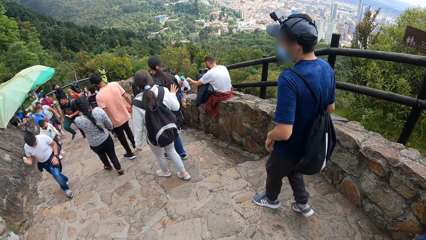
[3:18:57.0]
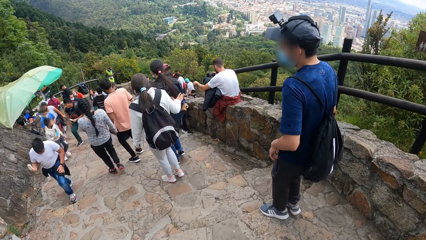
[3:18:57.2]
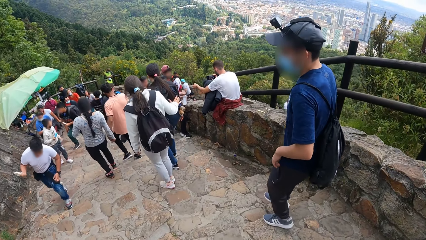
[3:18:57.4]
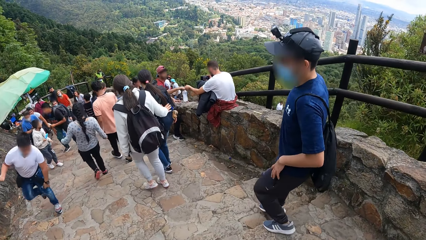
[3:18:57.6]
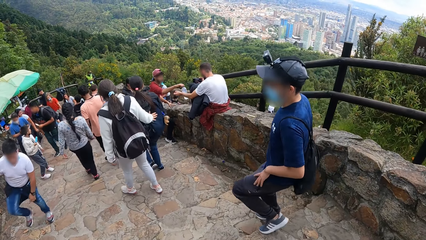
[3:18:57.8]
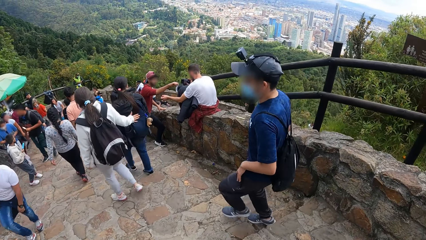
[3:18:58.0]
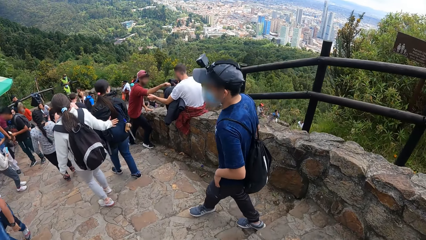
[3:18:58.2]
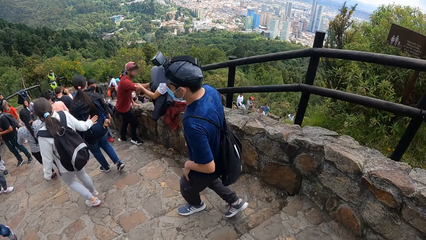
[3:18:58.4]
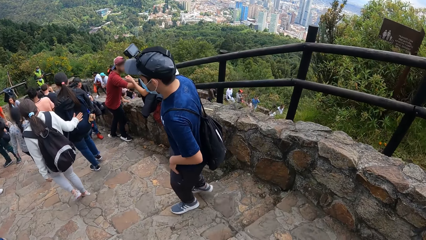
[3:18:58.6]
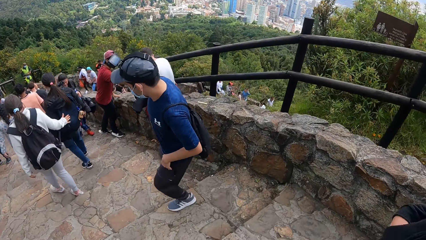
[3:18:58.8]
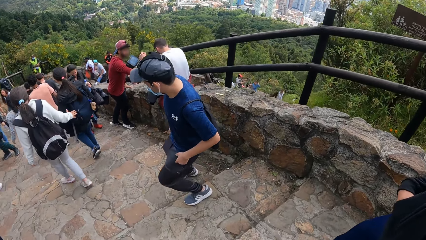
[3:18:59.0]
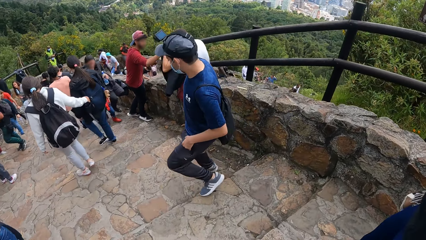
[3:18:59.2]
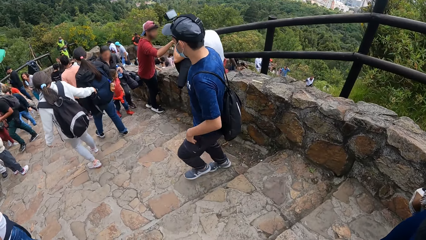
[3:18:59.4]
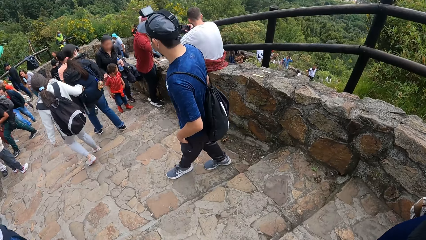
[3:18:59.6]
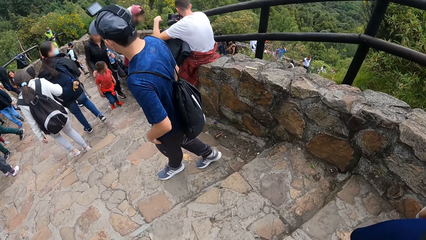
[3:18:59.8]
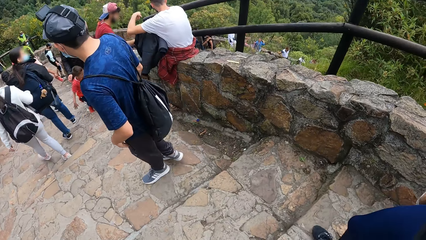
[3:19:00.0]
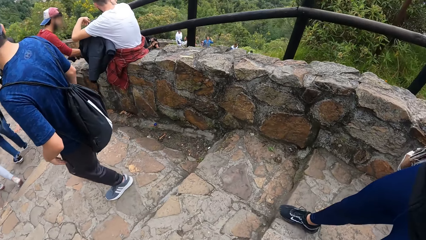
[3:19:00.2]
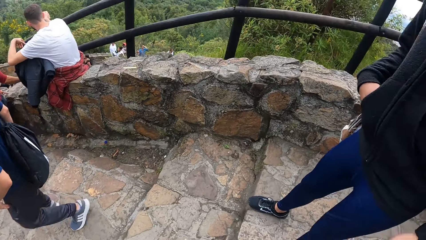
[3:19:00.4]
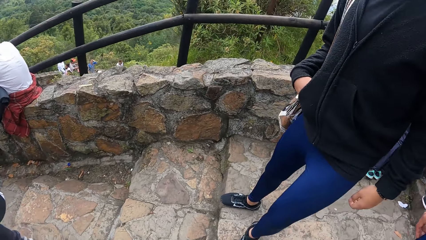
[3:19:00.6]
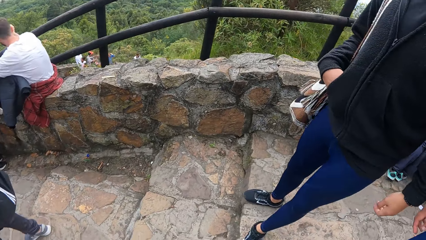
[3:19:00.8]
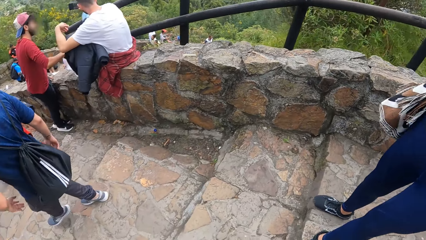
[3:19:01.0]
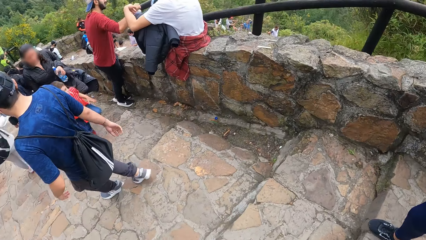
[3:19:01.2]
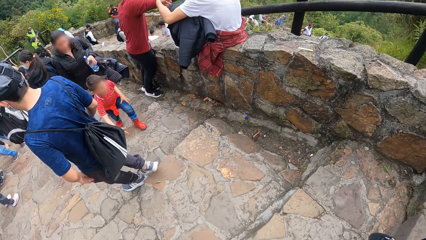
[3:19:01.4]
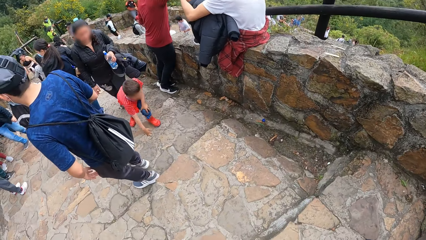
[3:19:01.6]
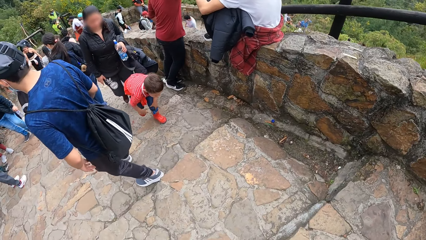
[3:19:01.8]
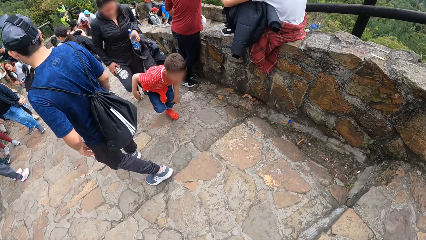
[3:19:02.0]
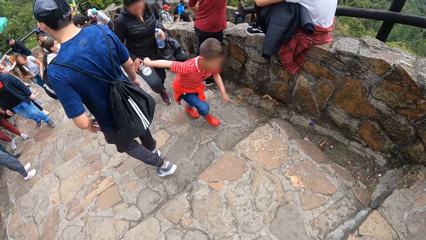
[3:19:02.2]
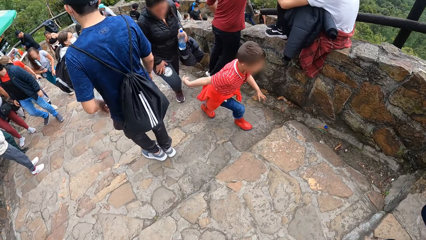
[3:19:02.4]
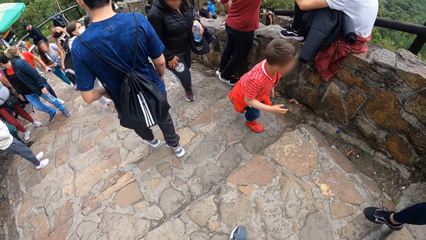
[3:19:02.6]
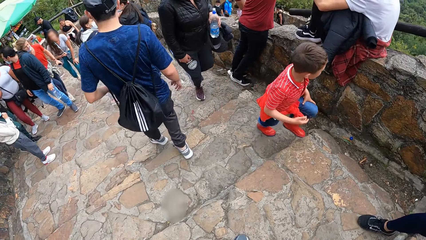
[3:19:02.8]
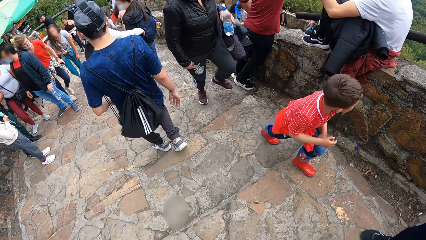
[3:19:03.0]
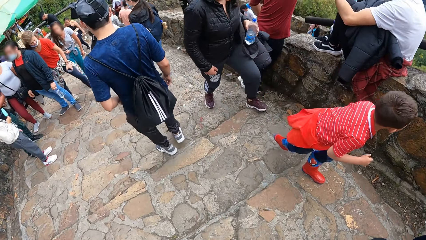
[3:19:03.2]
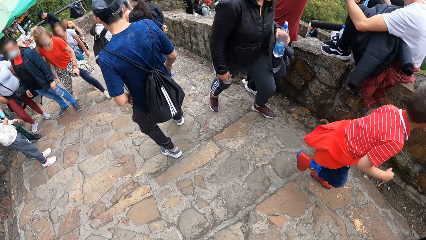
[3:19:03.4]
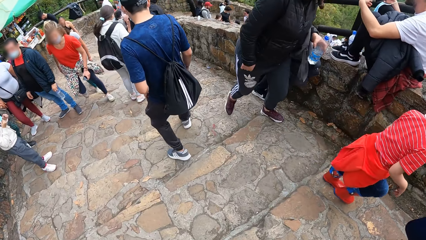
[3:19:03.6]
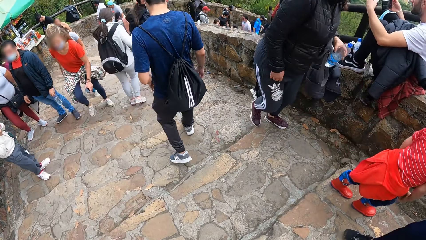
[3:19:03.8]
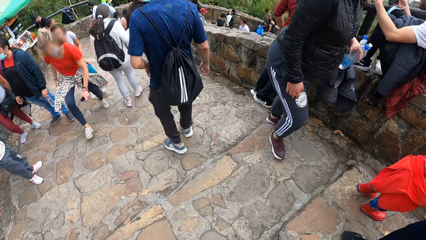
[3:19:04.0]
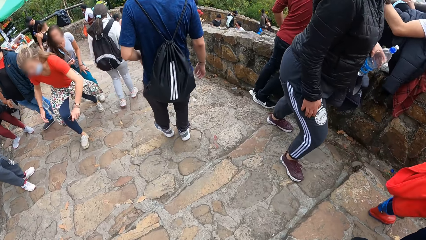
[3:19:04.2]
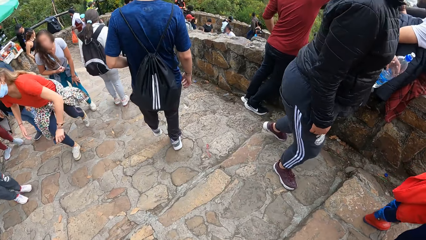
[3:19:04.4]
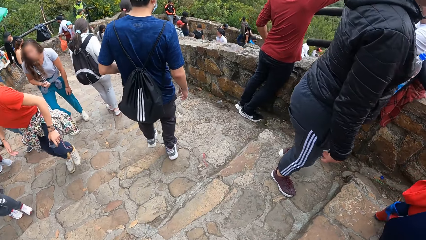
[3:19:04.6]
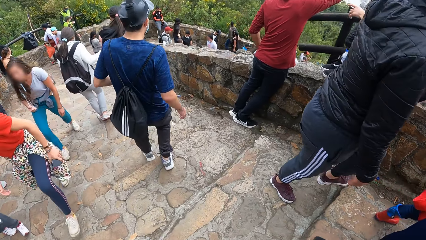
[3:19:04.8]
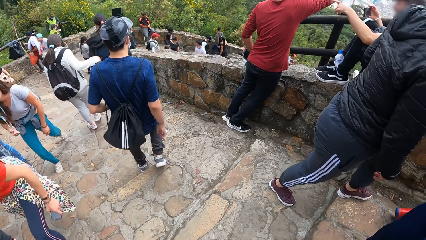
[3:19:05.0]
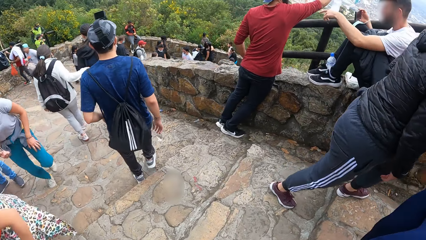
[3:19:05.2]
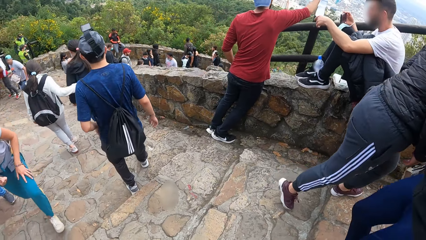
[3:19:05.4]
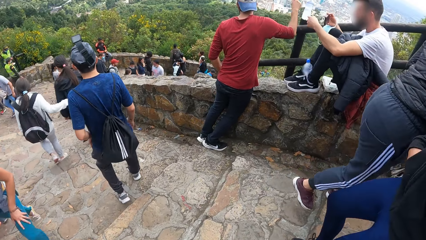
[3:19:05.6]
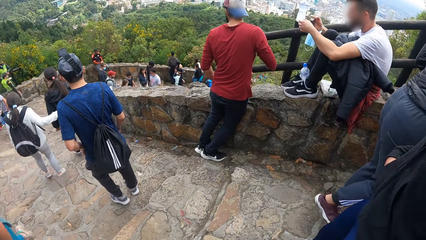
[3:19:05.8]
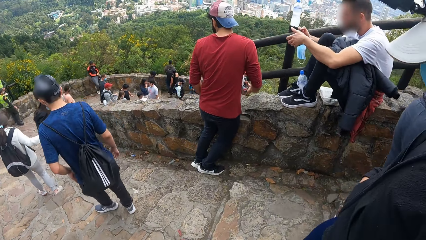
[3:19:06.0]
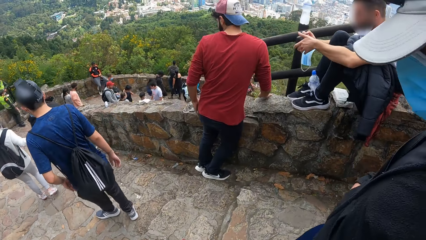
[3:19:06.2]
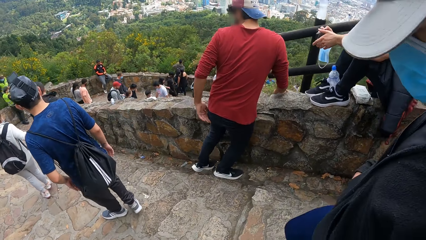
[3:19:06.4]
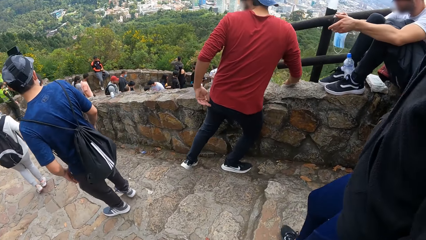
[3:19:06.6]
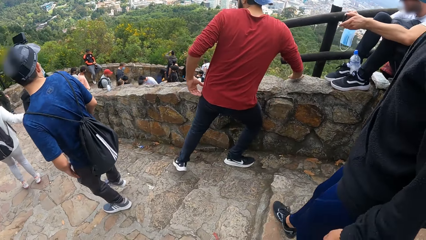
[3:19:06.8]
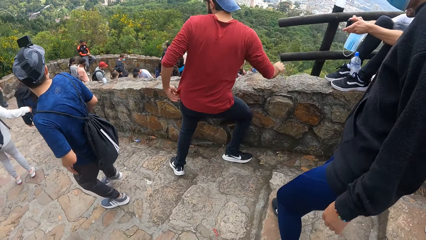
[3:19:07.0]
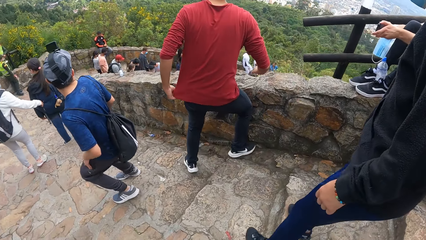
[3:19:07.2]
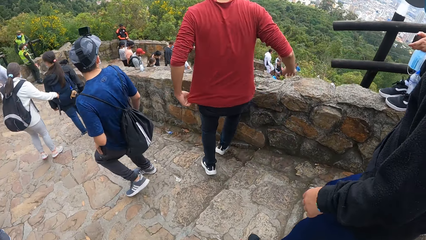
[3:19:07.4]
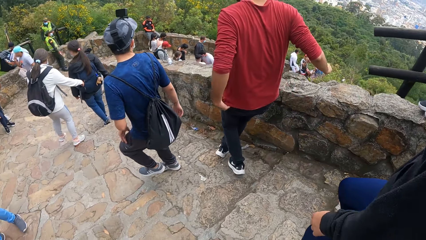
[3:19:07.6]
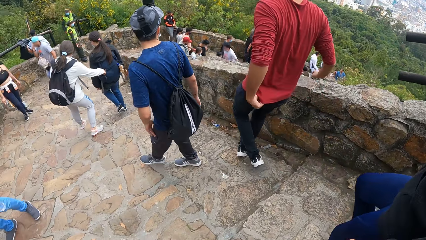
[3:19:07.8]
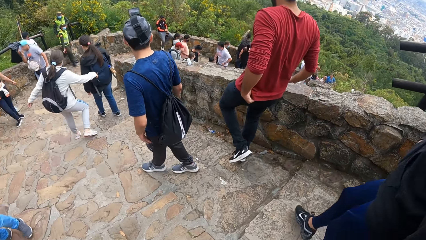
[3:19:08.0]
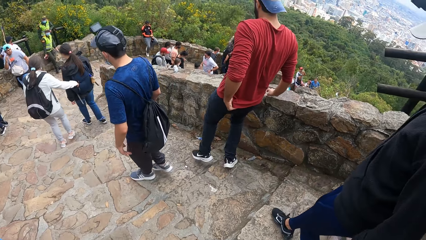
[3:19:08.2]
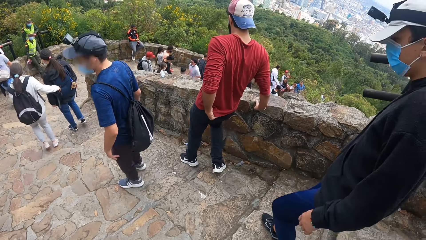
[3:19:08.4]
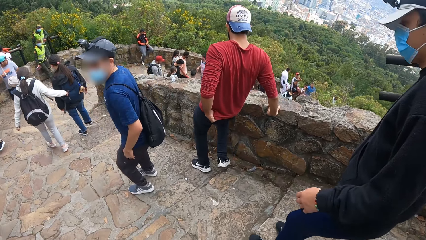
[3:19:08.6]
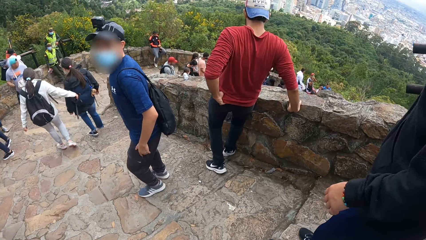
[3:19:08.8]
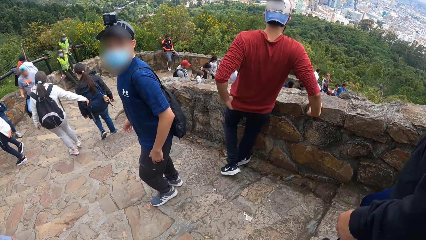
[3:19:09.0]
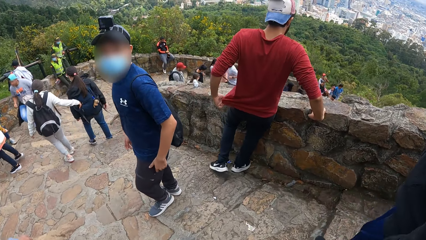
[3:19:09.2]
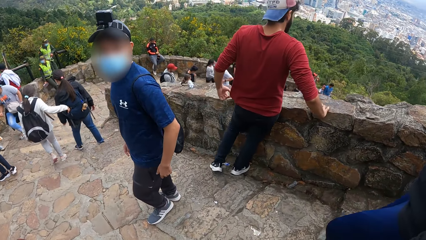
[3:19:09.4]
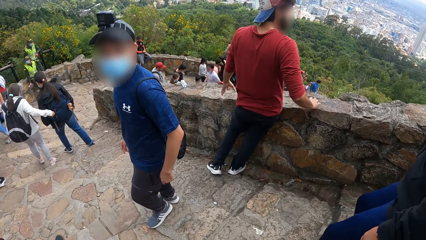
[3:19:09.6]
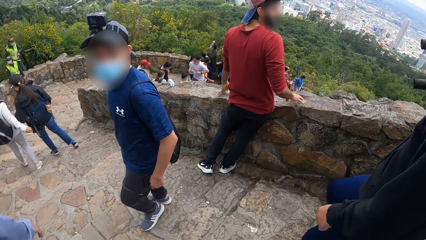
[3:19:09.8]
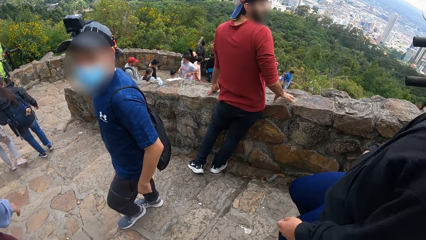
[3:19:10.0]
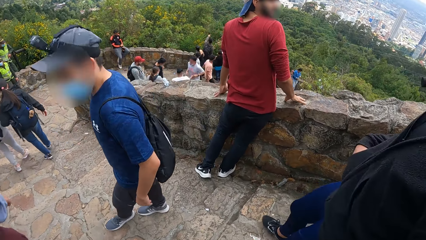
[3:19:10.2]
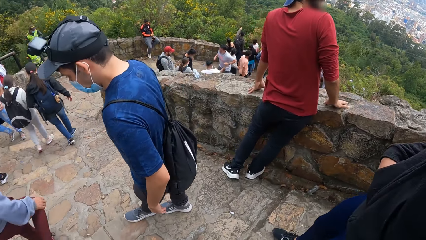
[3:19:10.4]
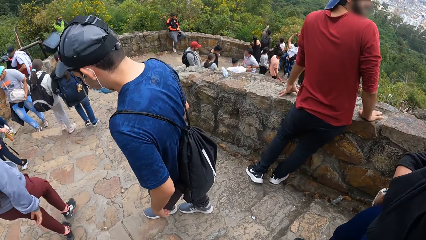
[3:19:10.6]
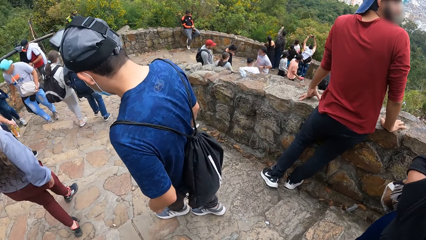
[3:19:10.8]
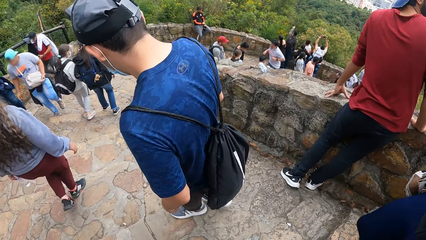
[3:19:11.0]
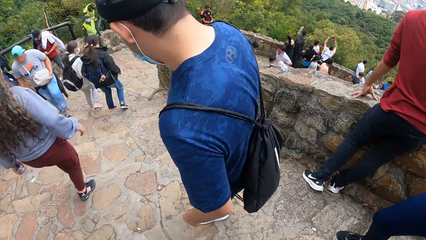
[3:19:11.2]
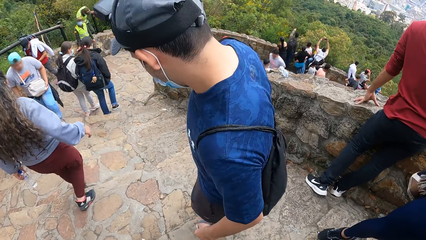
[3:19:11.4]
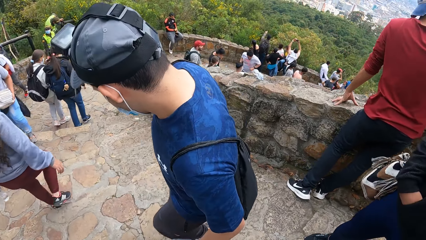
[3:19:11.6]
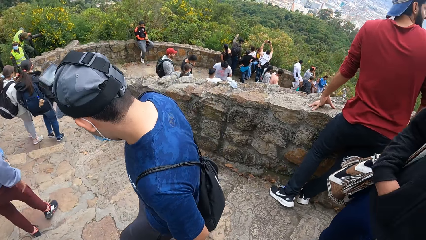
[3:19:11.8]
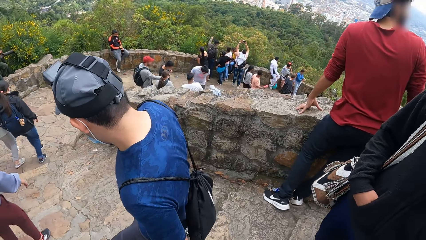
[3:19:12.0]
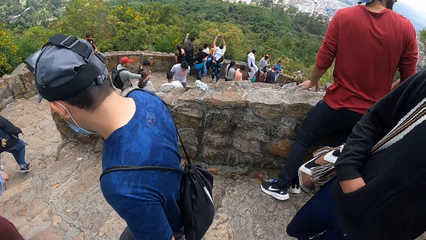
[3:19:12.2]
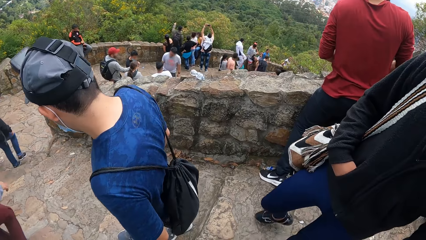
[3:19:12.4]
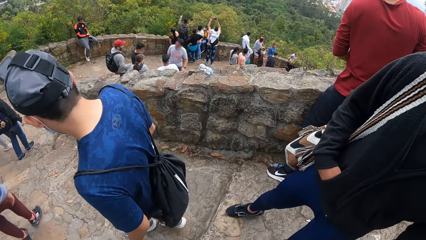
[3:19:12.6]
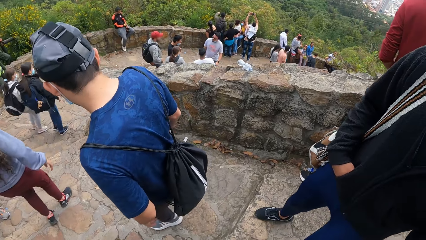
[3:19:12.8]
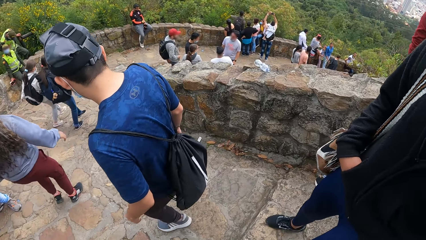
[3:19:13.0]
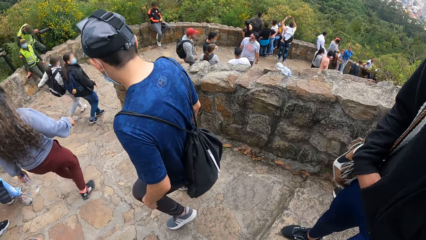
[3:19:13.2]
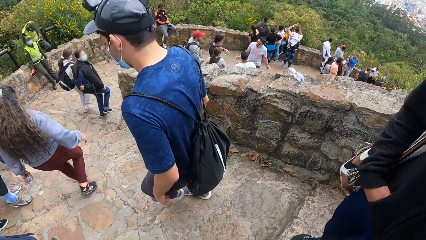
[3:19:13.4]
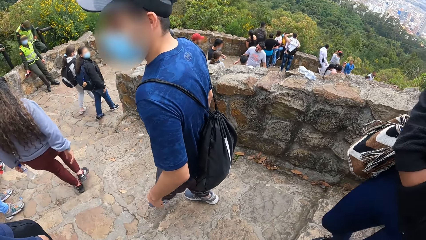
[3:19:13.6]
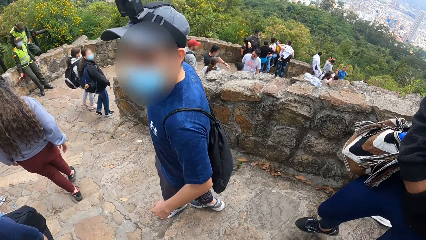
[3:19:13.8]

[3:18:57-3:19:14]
A man gestures with his left hand. Another man poses for a photo. A third man looks around. The camera wearer descends the stairs.
